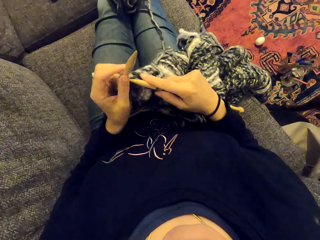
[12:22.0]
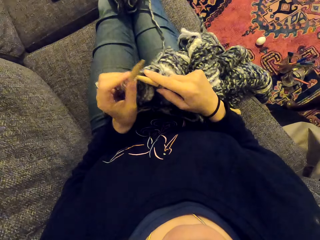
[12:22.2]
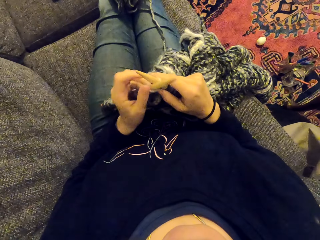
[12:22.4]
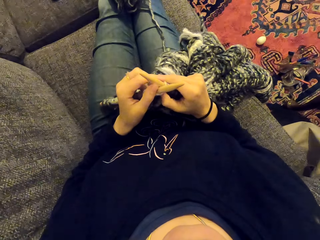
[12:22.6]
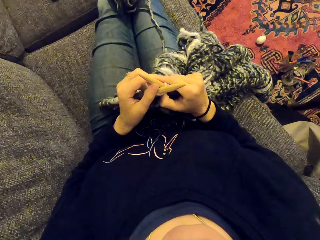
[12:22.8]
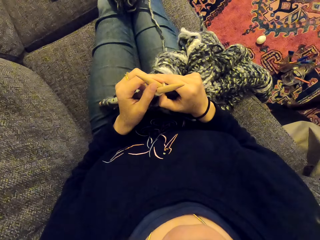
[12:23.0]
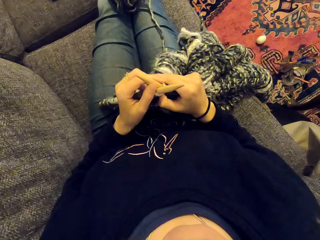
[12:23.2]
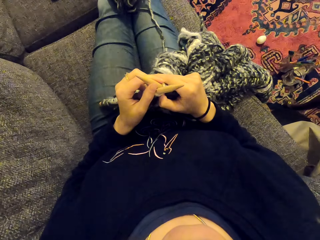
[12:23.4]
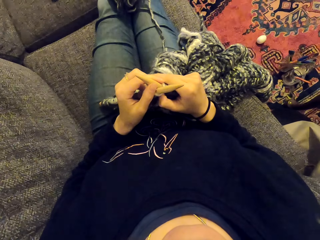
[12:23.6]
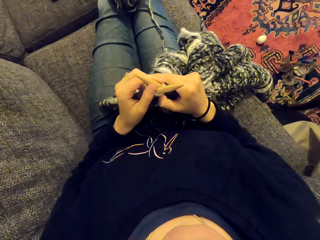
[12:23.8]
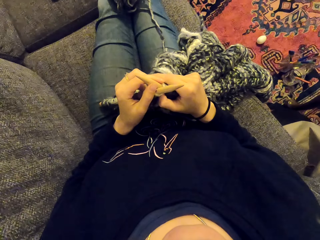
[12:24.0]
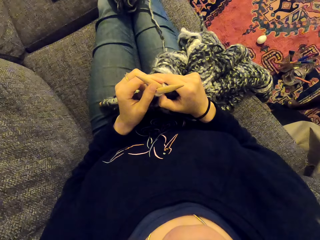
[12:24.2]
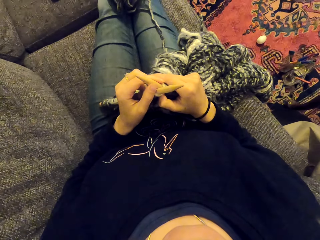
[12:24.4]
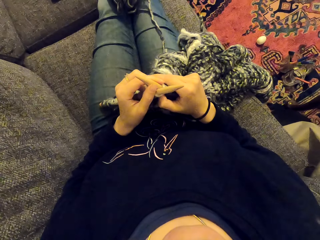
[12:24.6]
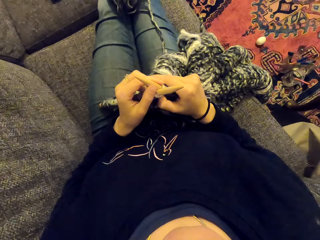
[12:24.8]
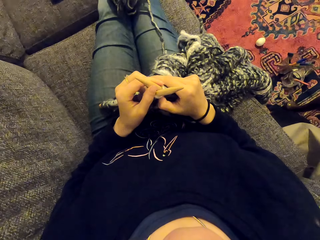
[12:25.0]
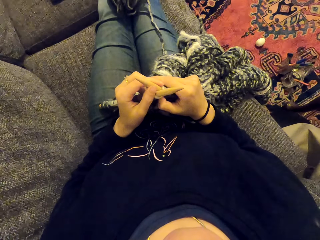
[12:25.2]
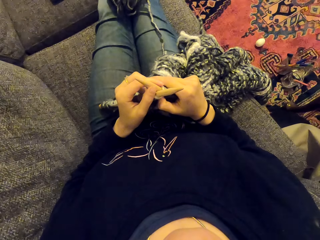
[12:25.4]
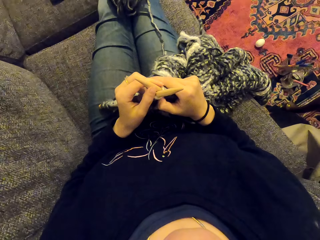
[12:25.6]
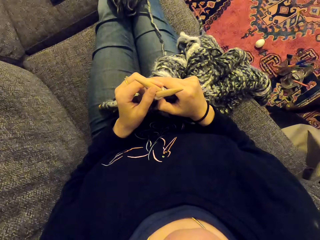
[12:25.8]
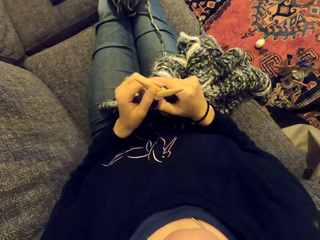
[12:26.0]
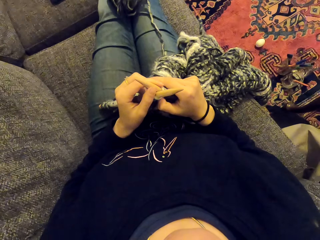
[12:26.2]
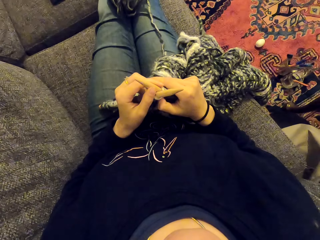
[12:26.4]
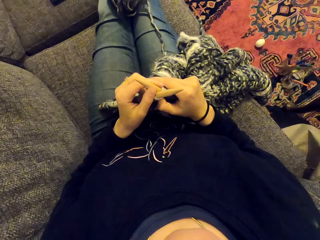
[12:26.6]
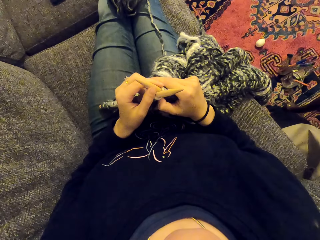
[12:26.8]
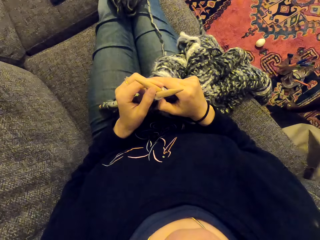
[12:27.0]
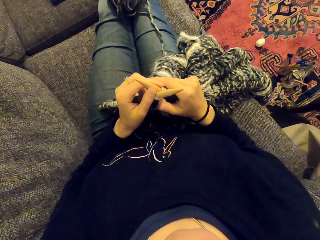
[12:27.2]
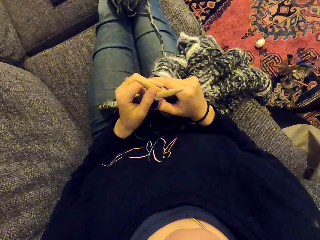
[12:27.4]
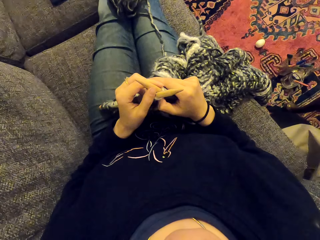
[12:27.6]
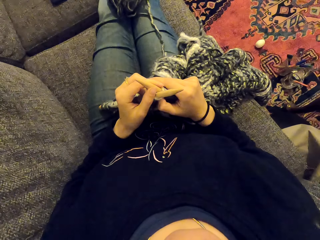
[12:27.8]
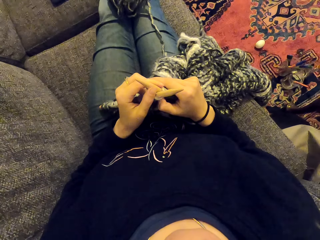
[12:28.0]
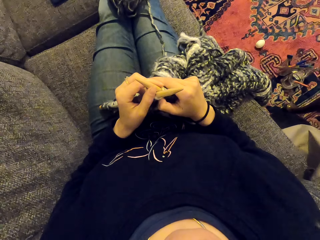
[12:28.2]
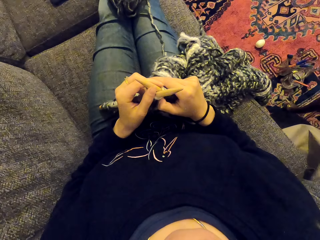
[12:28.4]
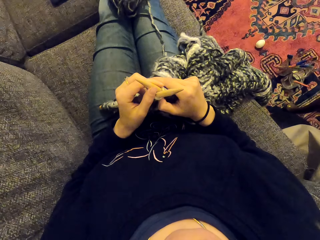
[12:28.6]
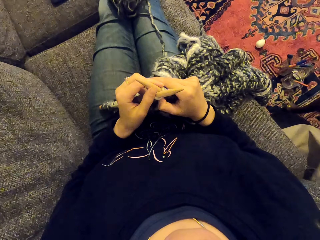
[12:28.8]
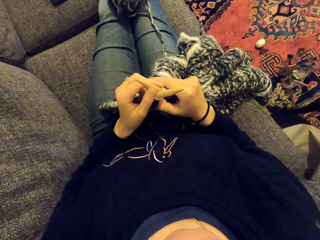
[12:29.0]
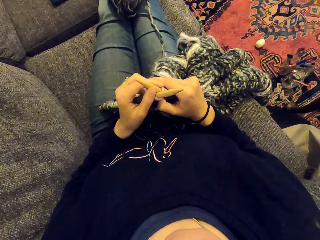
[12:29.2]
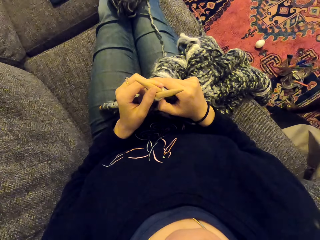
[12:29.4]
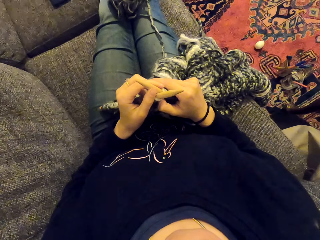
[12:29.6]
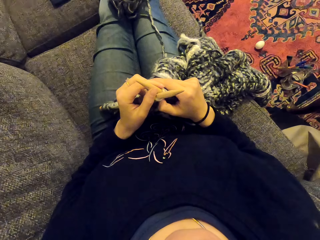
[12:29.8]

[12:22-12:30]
The camera wearer stares at the fabric. They stare at the crochet hooks.

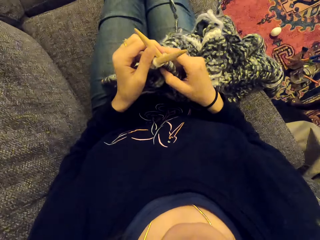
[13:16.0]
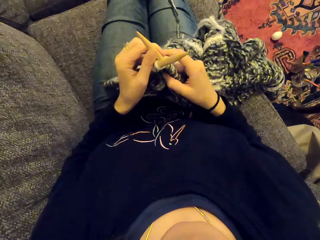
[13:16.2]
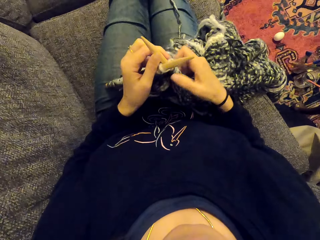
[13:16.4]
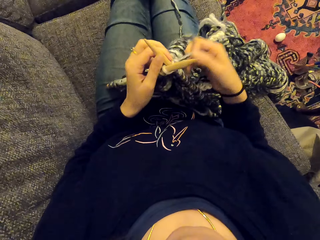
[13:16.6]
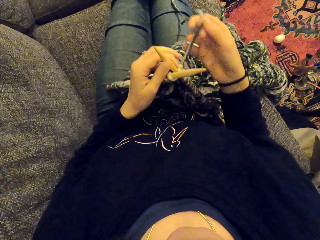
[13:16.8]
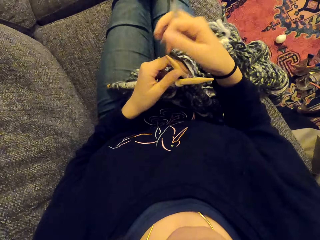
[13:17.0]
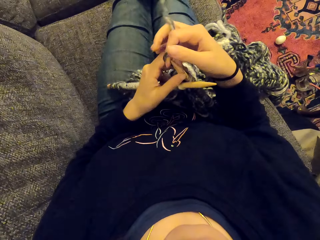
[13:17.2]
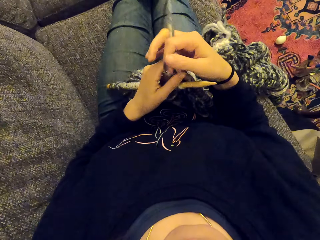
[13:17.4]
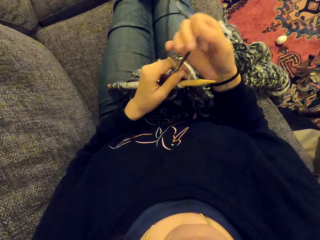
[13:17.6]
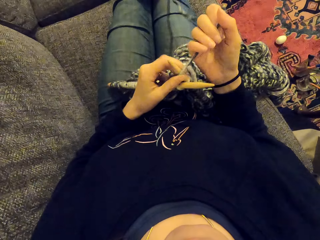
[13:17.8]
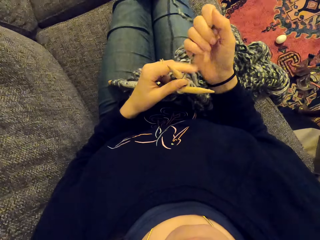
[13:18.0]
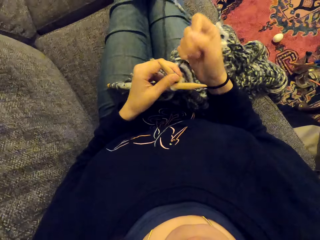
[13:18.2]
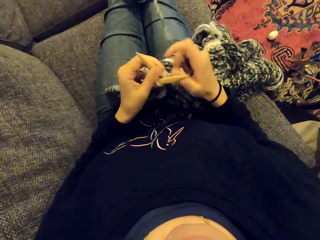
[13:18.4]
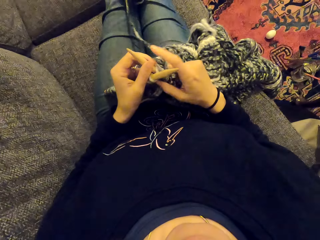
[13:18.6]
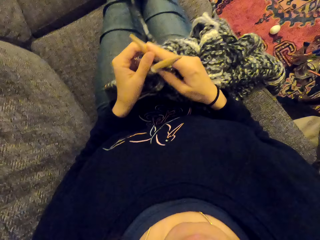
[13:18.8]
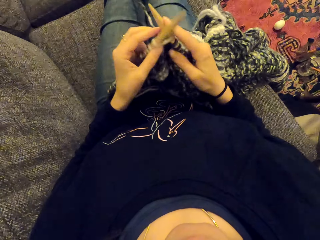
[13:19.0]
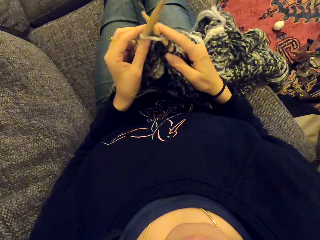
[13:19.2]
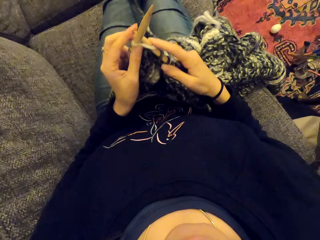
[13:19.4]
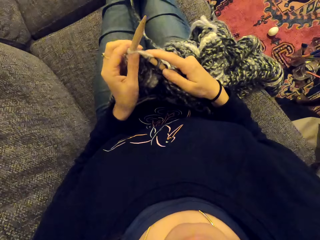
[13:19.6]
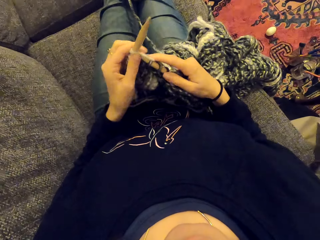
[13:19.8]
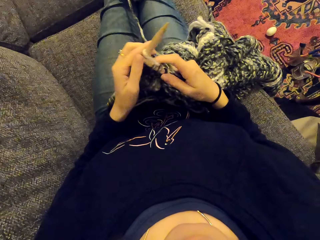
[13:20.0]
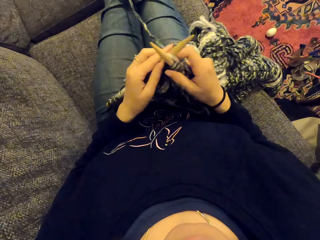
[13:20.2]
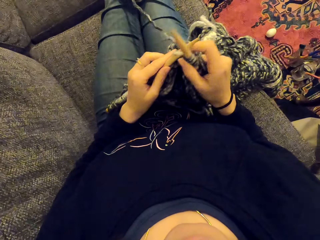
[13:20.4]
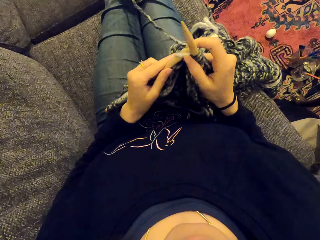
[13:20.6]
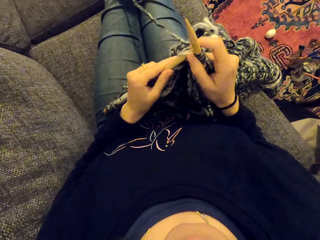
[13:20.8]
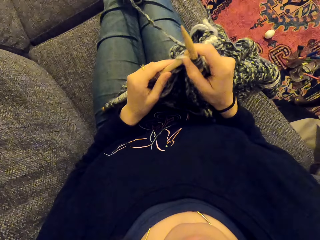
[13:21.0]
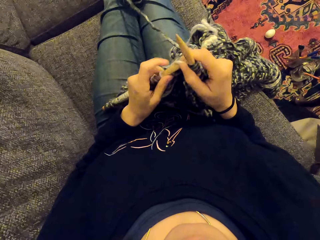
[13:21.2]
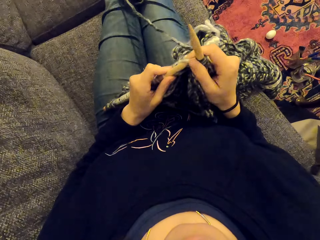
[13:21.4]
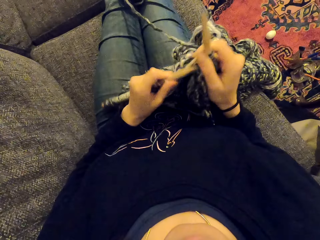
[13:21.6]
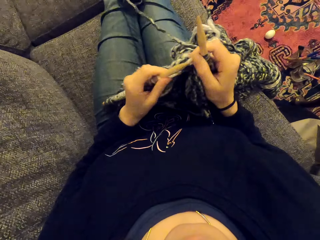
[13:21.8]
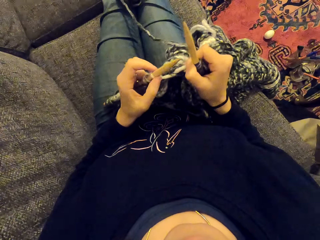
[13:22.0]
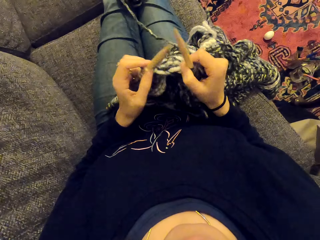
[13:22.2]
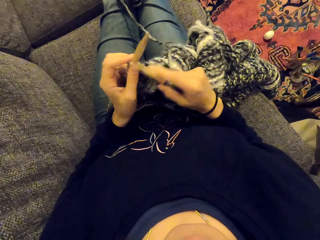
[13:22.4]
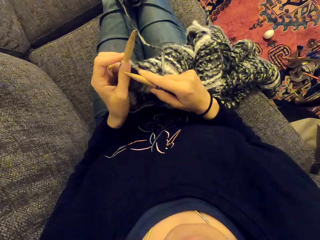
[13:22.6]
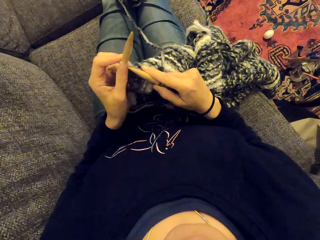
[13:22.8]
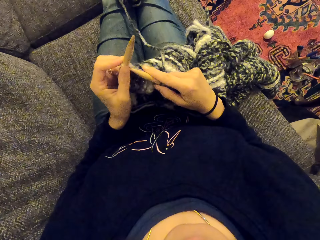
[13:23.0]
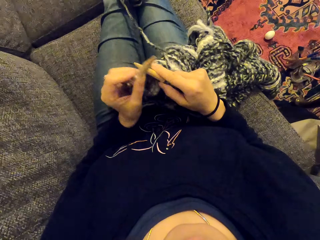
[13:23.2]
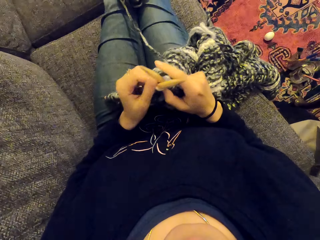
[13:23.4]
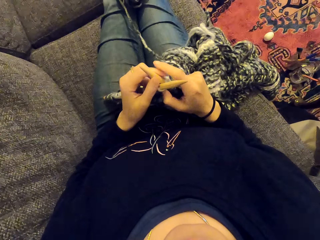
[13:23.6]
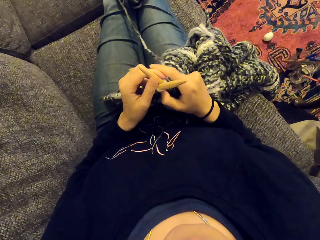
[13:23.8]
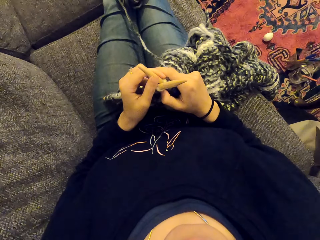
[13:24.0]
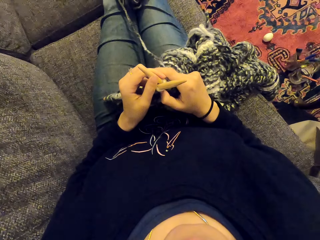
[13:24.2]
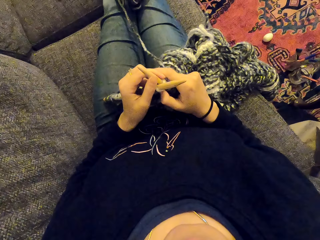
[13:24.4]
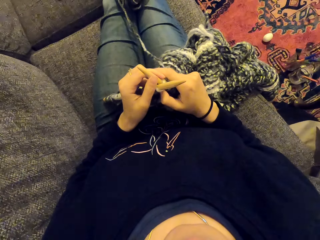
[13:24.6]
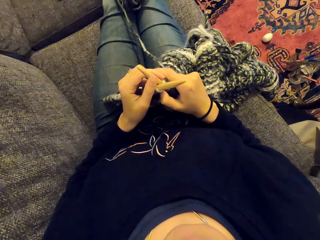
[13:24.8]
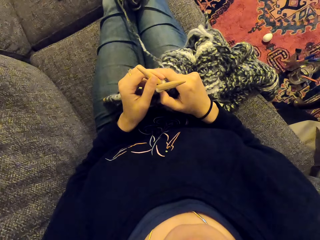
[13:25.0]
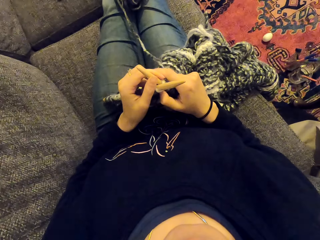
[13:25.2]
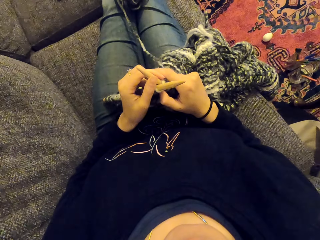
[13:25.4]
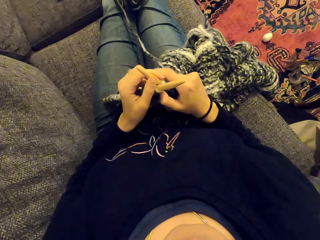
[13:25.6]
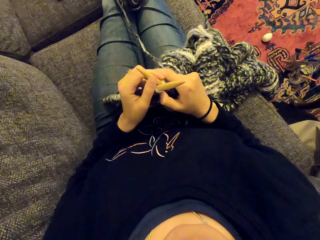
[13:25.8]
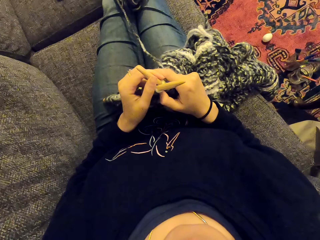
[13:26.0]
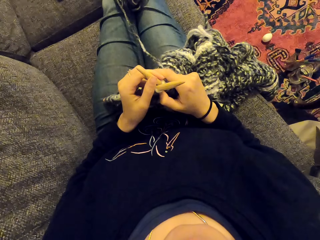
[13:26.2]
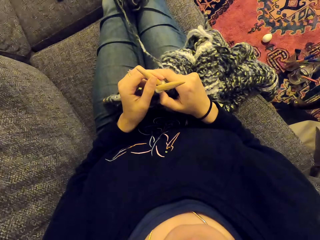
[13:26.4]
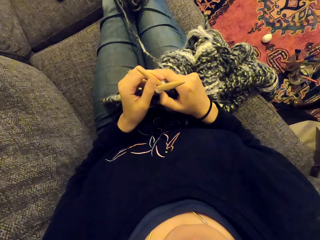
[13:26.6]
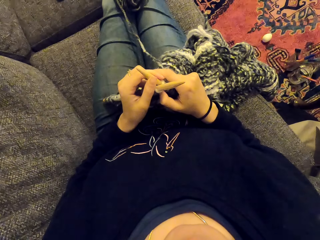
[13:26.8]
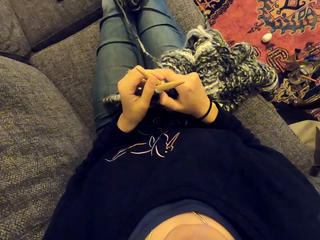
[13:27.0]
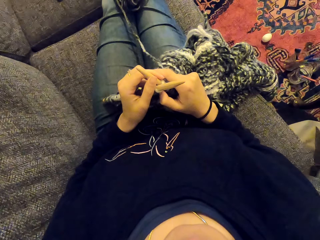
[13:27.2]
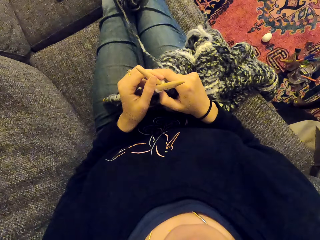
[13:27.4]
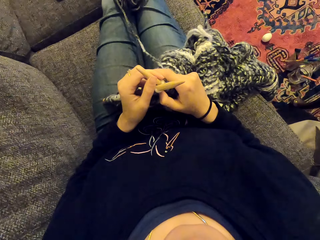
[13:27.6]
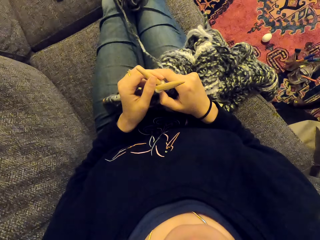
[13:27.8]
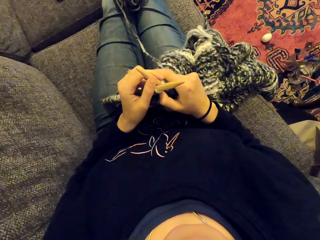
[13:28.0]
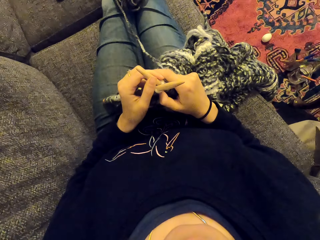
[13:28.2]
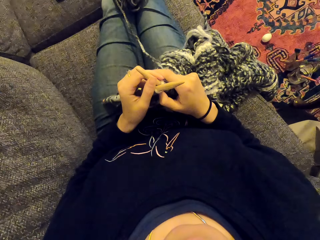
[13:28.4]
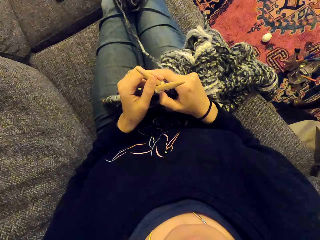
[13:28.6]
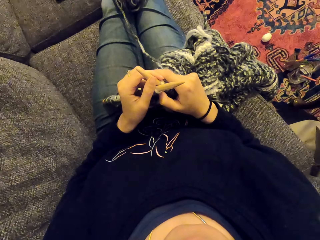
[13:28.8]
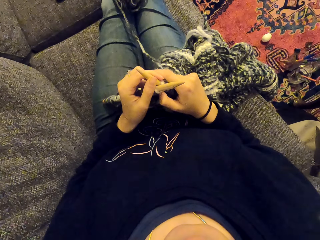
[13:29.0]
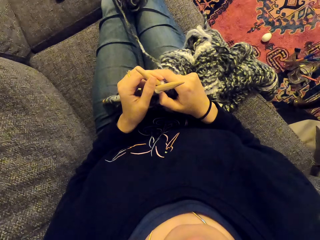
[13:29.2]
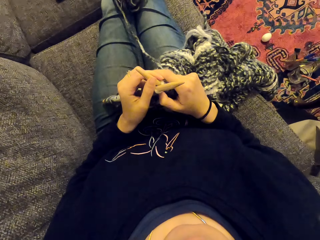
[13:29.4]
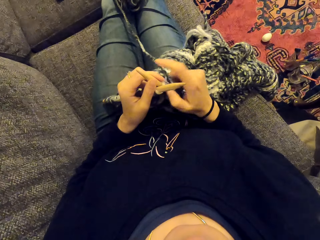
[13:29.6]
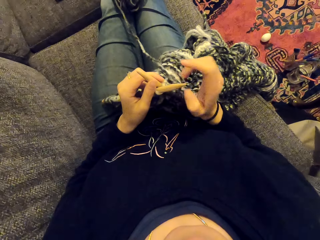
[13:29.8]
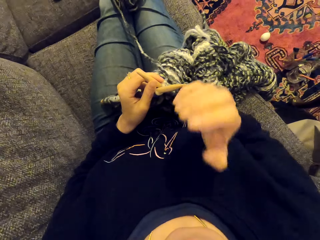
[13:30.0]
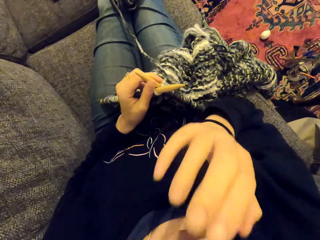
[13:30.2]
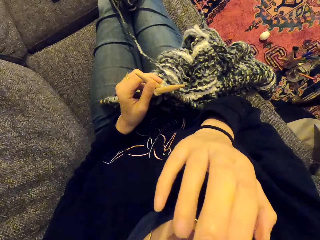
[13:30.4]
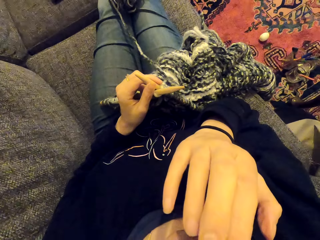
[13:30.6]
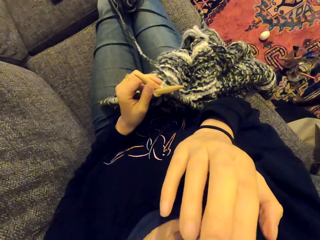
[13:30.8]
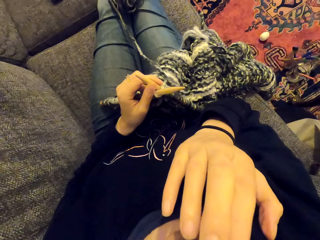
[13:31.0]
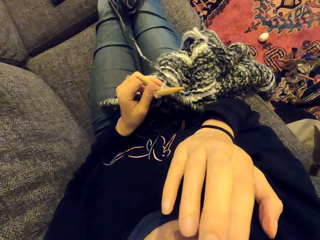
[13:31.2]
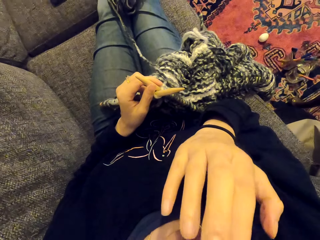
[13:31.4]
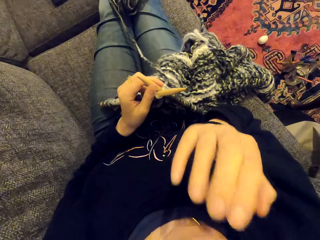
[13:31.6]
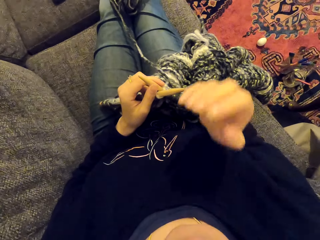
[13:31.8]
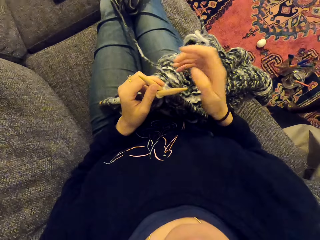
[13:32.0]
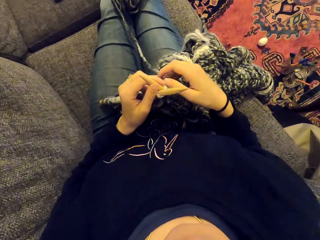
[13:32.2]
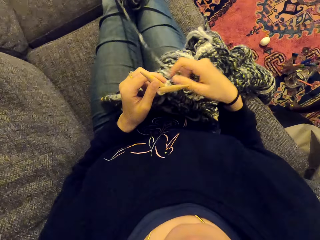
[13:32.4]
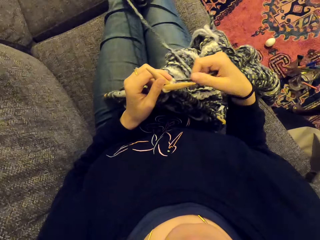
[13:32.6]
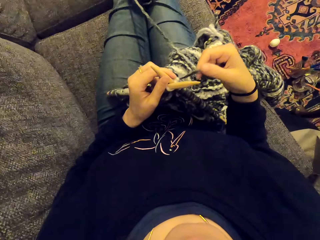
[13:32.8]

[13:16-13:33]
The camera wearer knits the fabric with the crochet hook. She stares at the fabric. She touches her face and wipes the face.
